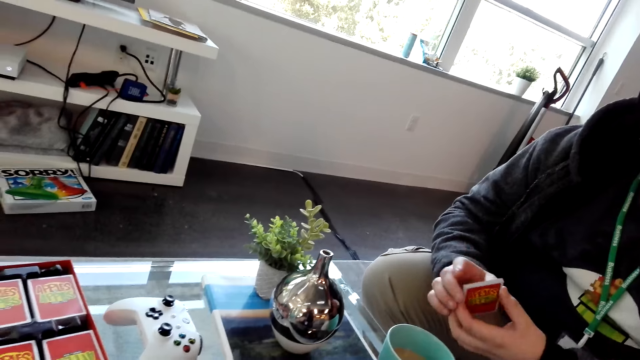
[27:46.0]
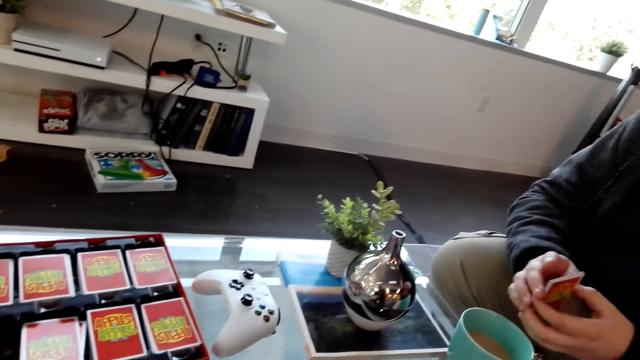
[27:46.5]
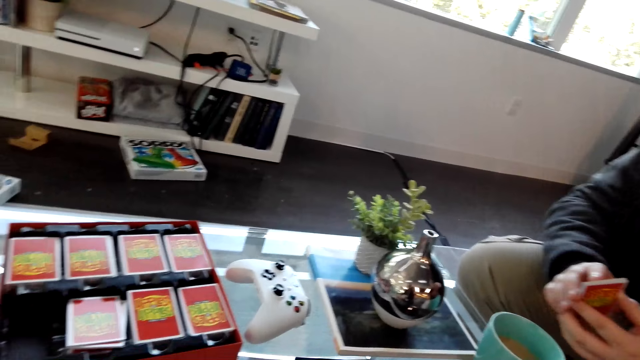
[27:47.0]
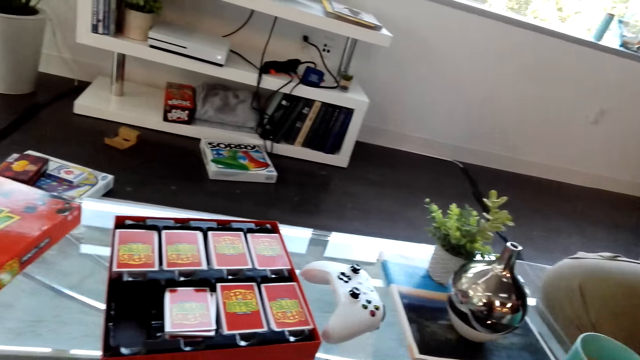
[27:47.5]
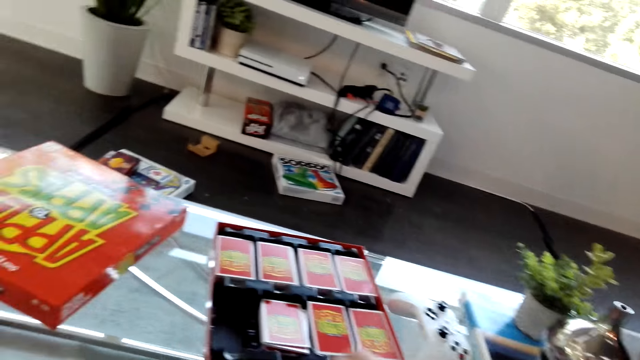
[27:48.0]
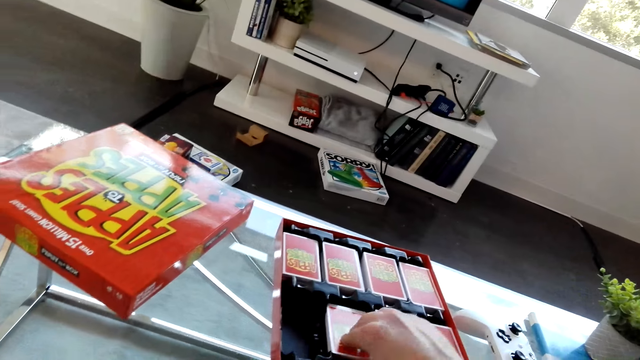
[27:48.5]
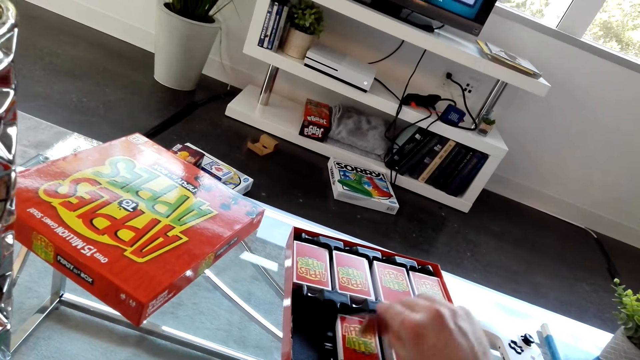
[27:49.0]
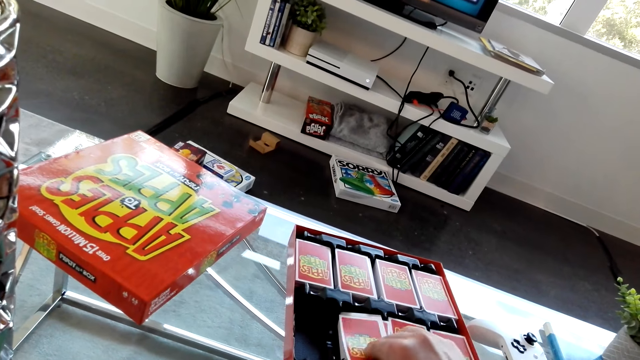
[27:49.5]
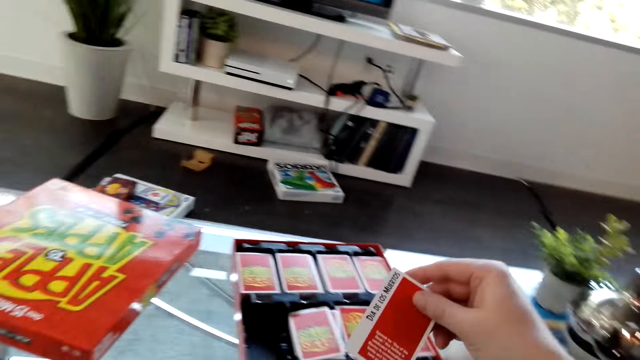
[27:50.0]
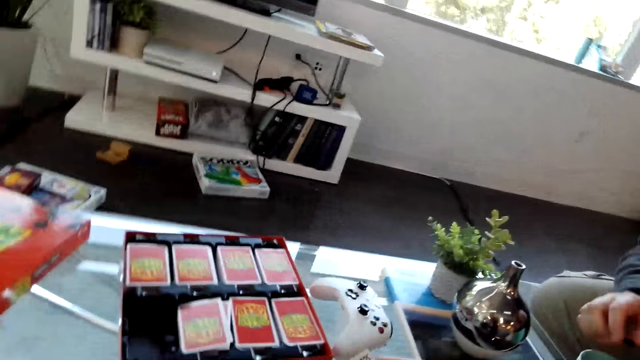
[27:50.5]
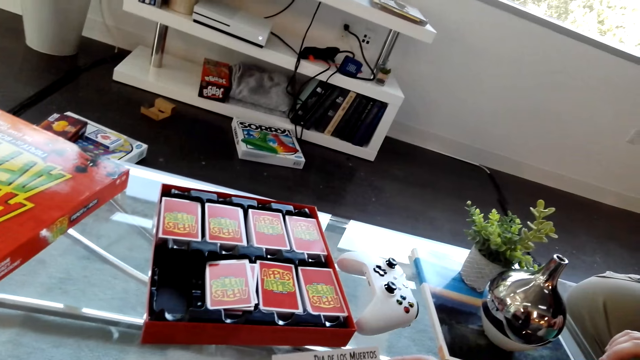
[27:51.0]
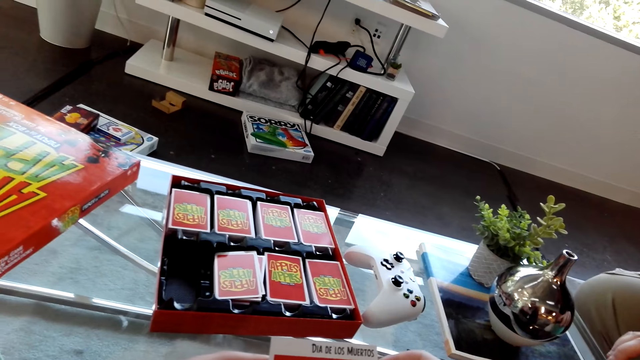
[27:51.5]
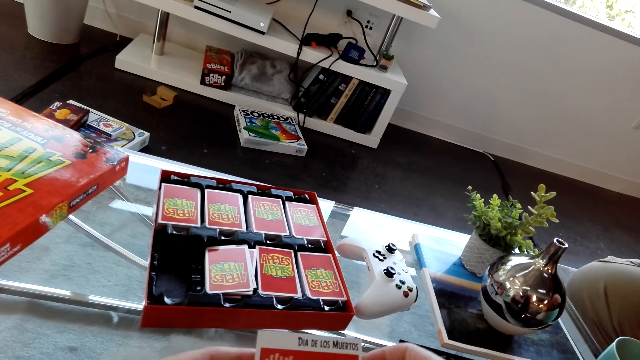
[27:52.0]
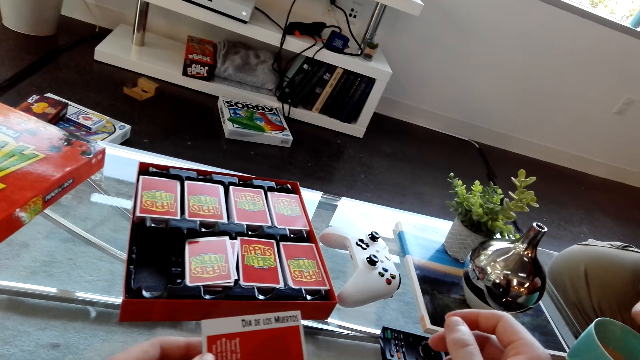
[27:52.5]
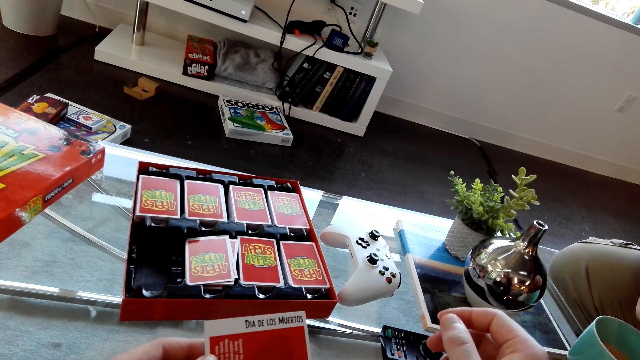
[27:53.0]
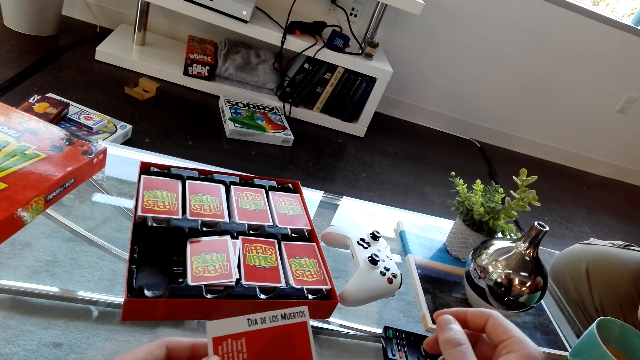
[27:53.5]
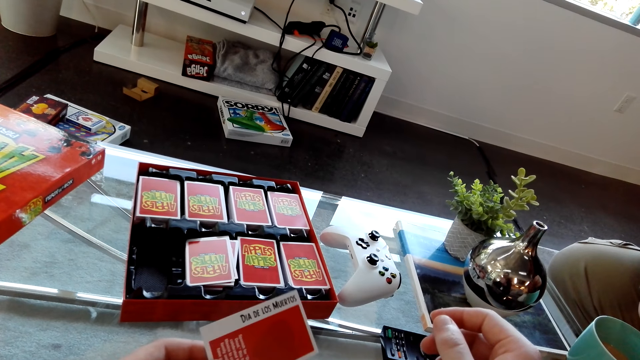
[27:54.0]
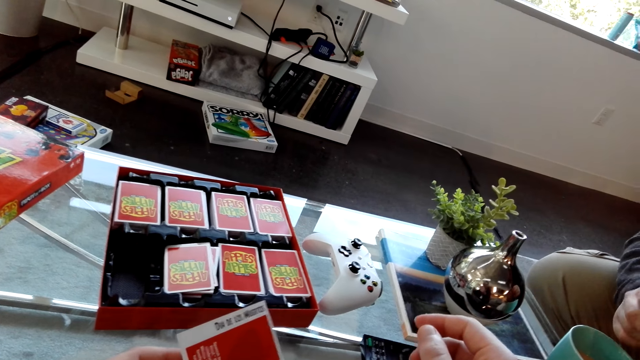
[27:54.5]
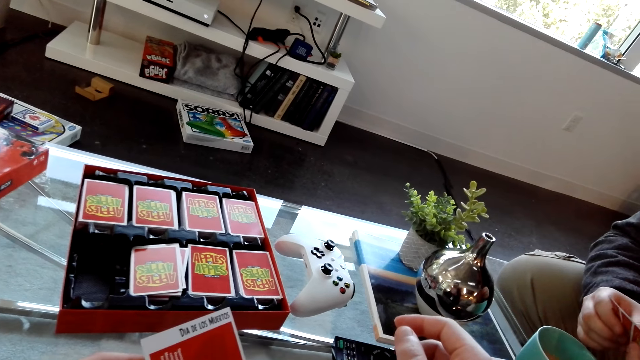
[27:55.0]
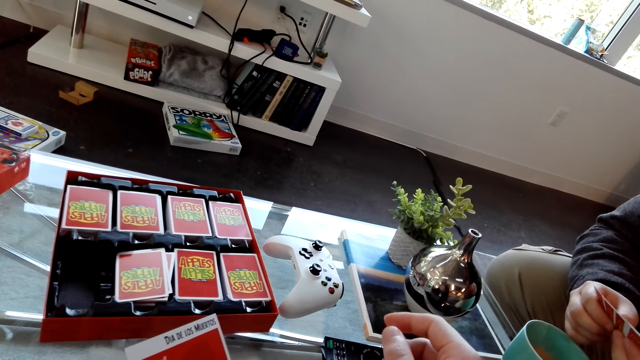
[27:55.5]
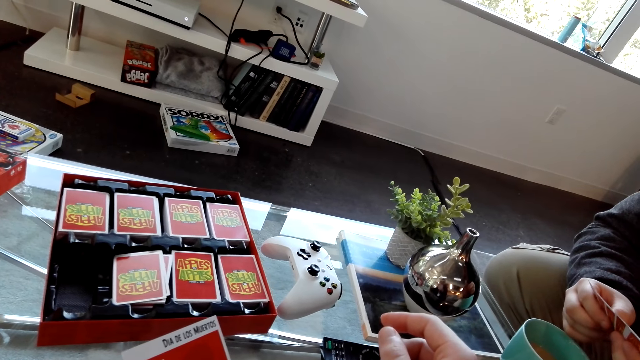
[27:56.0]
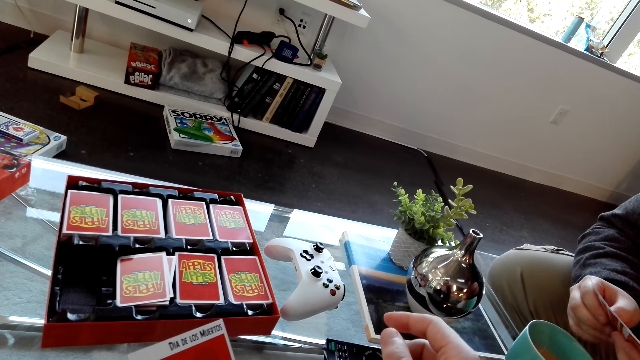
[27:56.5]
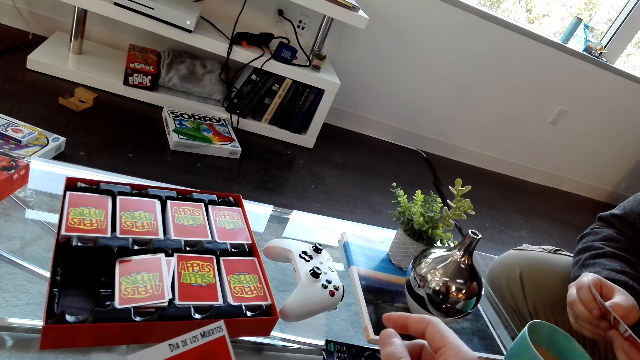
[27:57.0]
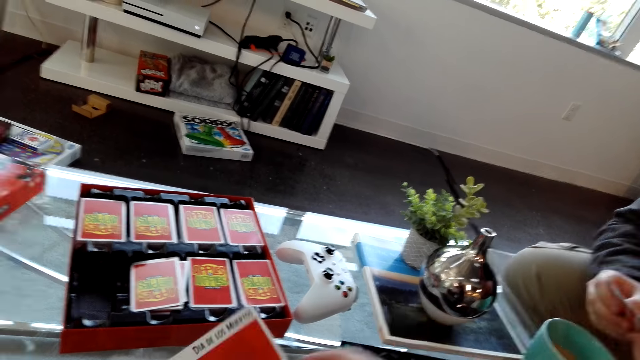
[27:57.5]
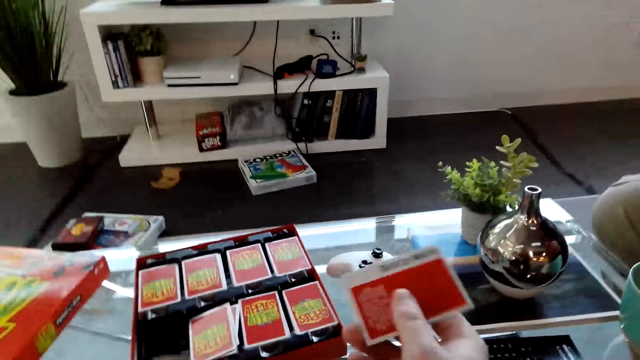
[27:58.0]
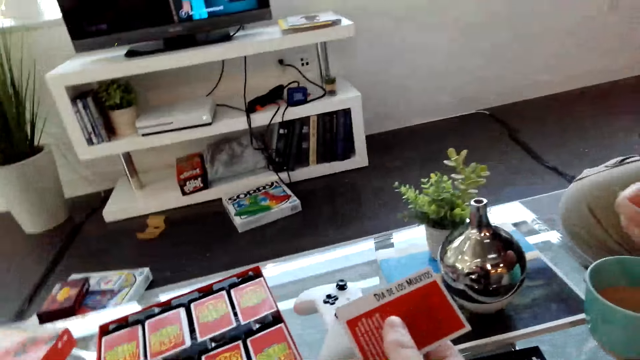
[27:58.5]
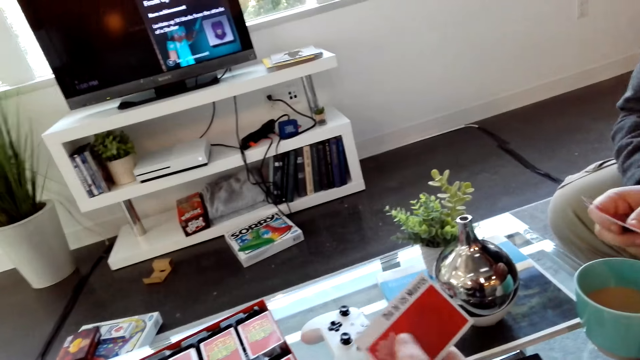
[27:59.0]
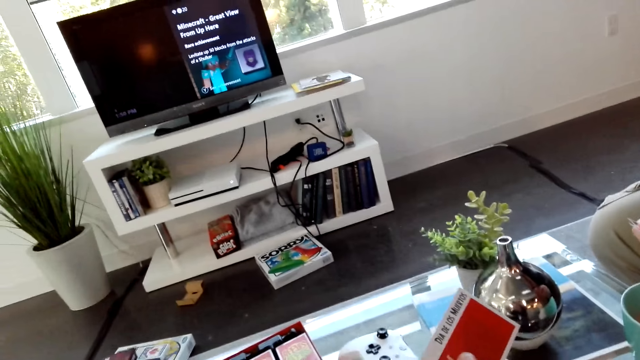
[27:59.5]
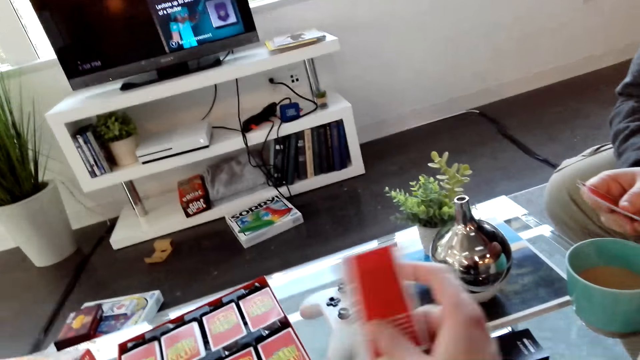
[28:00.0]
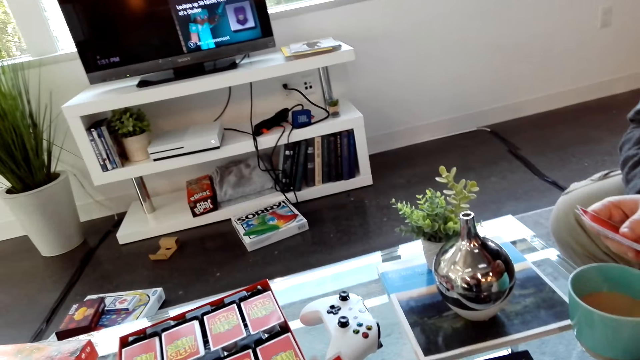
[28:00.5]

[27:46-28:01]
The camera wearer picks a card from the box. They dialogue with a man. The man organizes his cards.

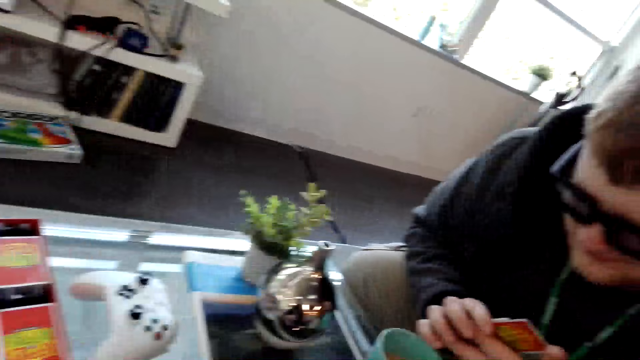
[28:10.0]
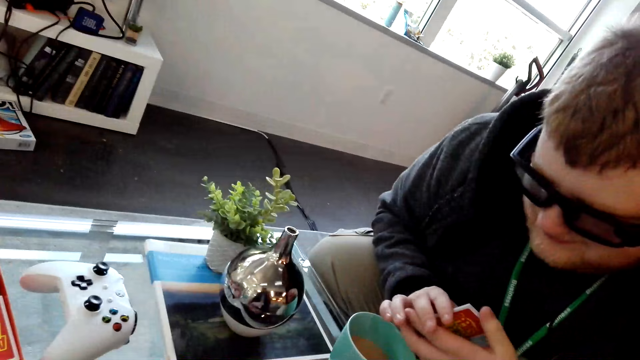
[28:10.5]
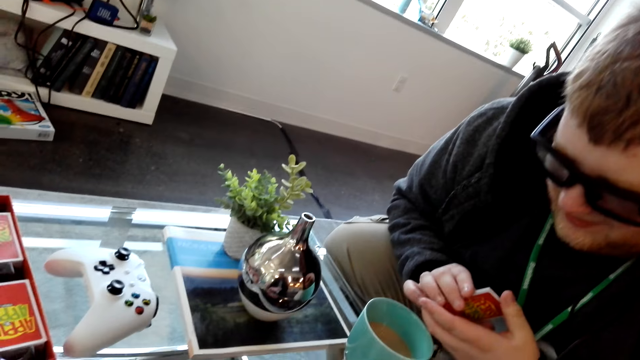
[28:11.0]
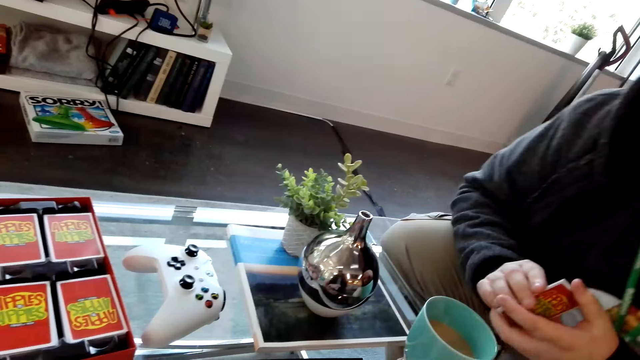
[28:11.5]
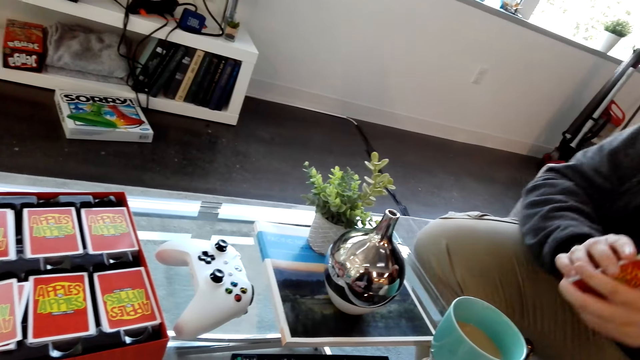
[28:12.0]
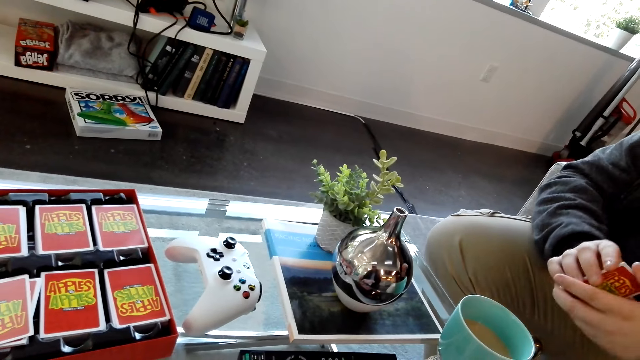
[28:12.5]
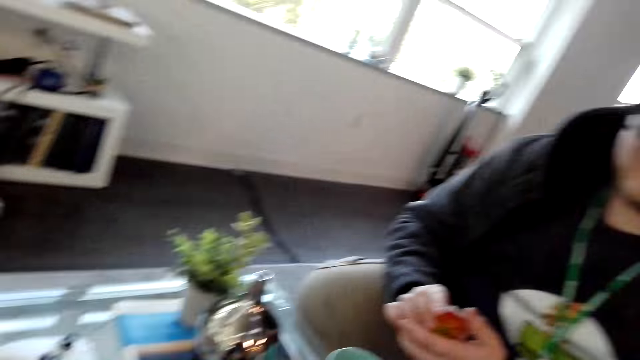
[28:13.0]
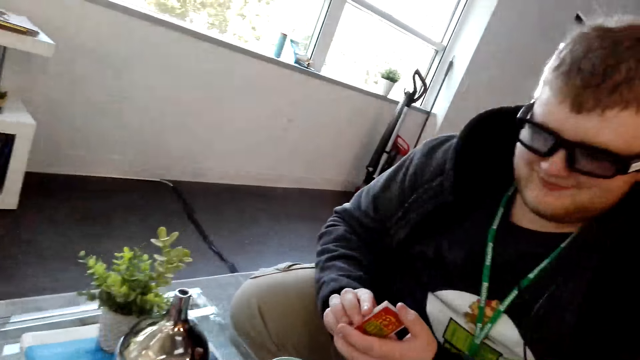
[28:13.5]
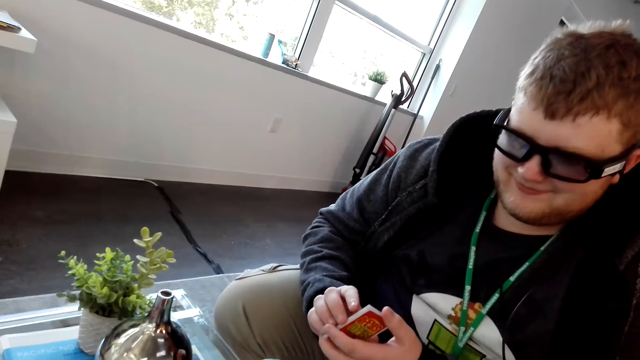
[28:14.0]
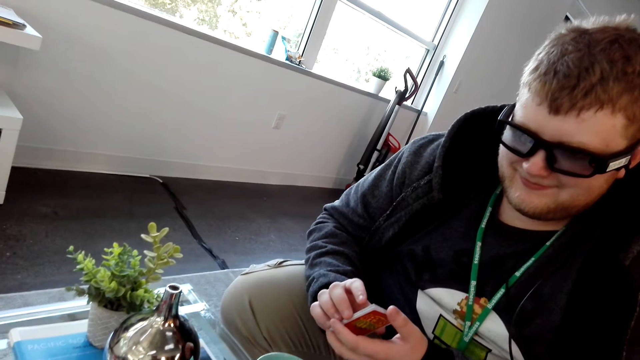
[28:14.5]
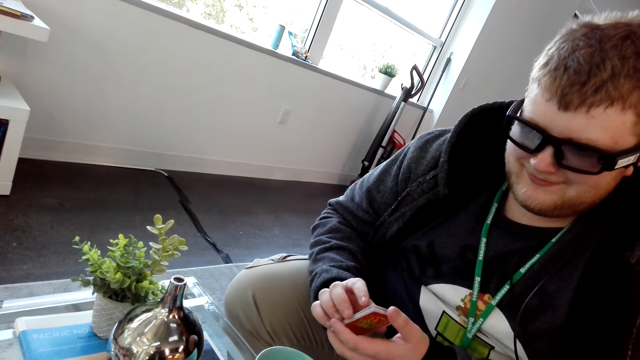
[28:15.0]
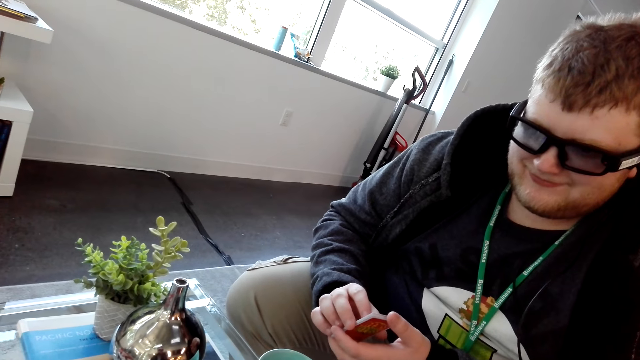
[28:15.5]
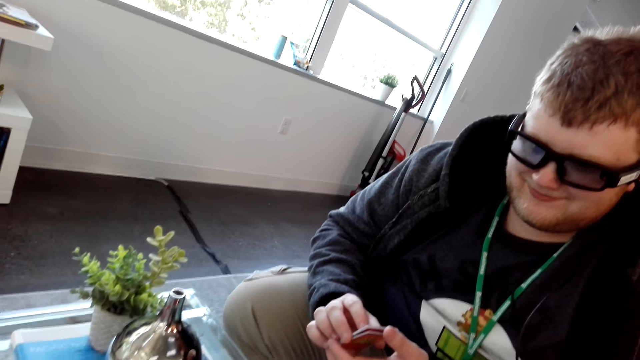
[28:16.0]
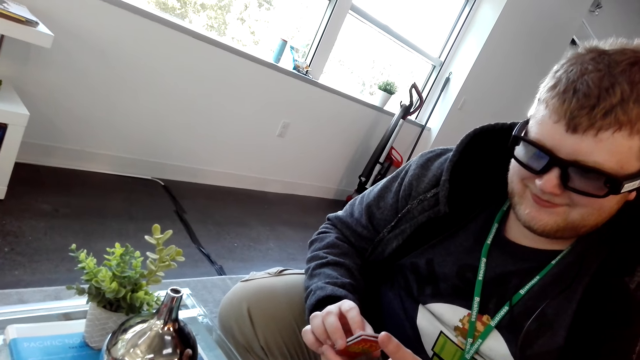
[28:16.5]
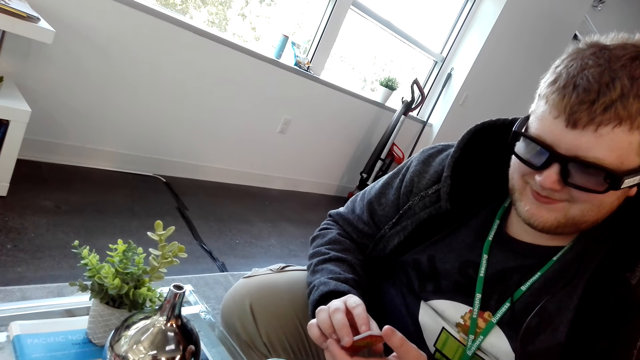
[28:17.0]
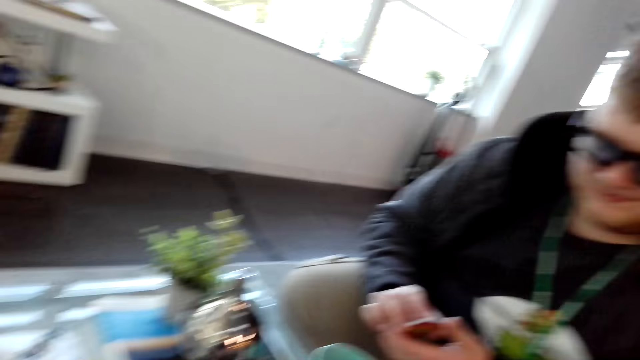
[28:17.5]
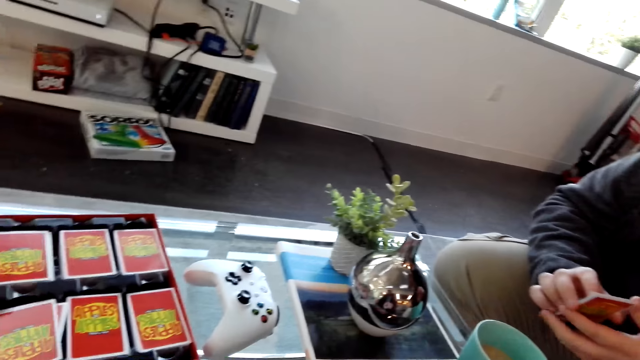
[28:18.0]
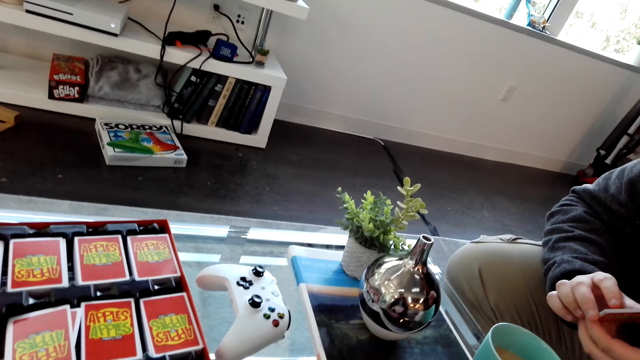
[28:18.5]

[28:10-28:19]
A man nods his head.
